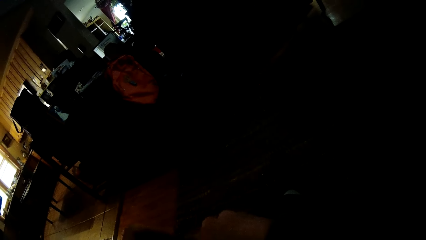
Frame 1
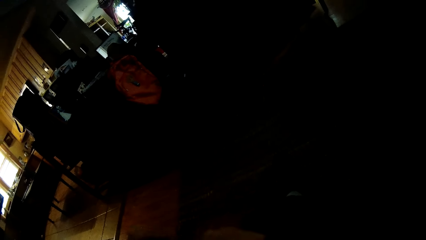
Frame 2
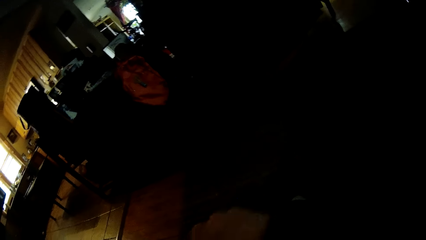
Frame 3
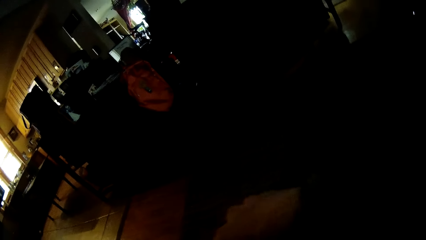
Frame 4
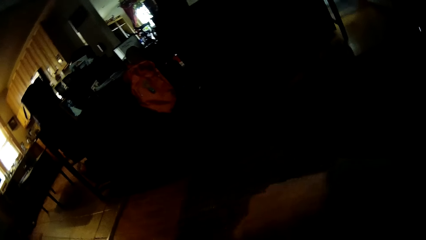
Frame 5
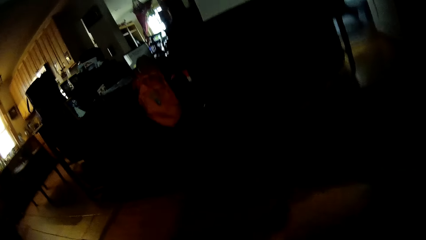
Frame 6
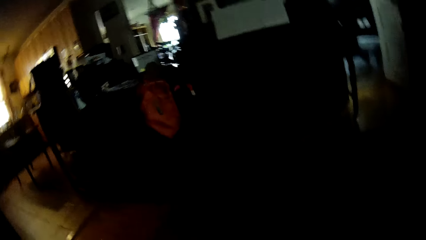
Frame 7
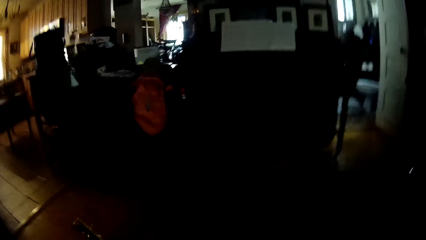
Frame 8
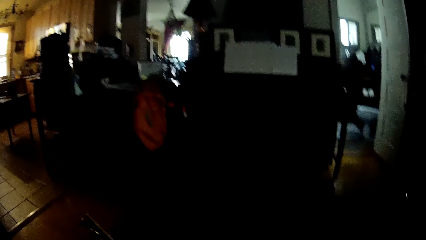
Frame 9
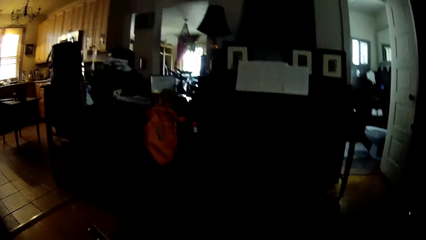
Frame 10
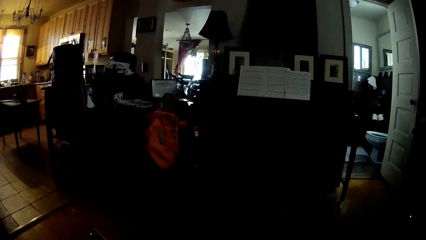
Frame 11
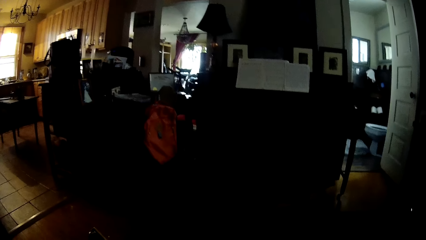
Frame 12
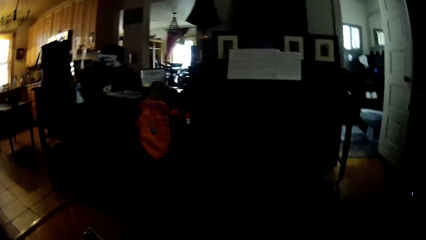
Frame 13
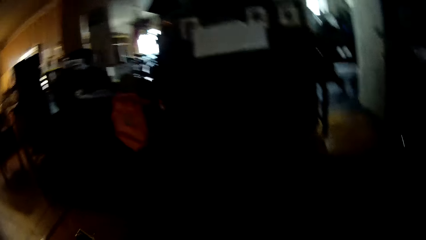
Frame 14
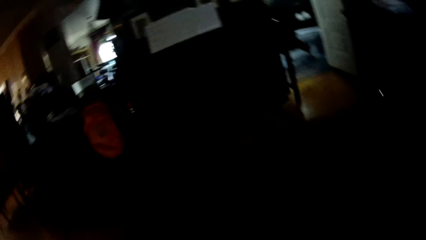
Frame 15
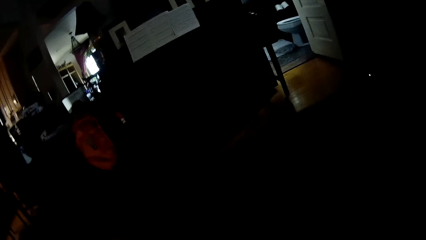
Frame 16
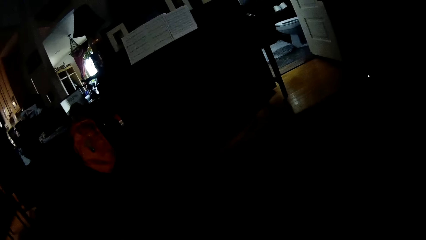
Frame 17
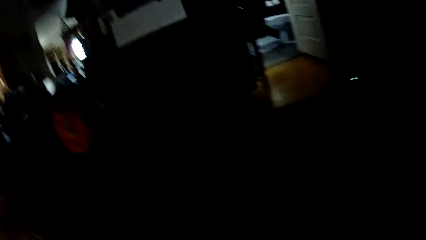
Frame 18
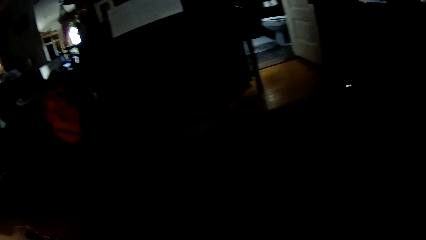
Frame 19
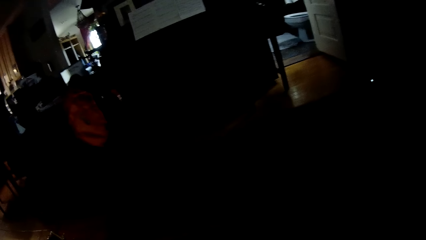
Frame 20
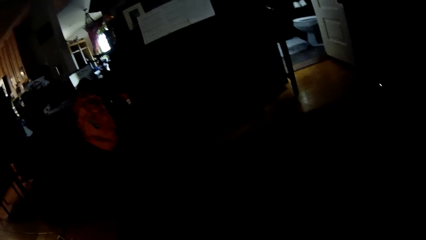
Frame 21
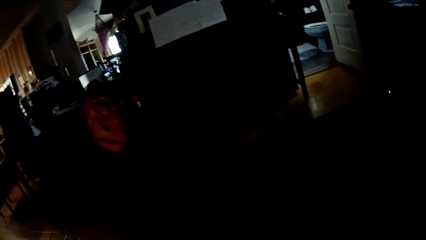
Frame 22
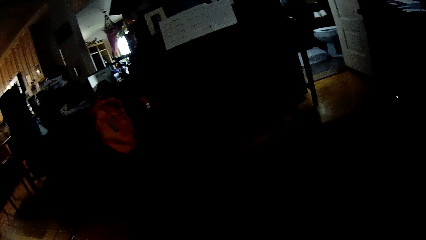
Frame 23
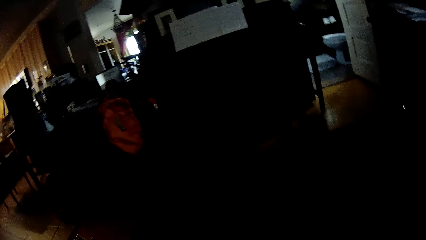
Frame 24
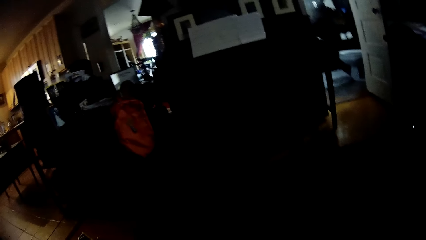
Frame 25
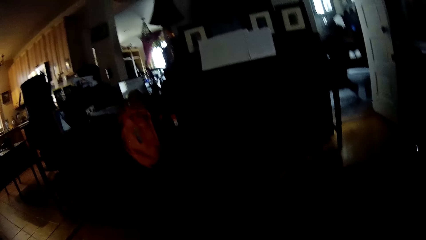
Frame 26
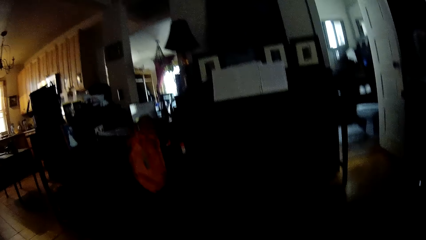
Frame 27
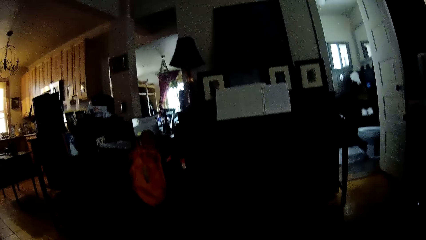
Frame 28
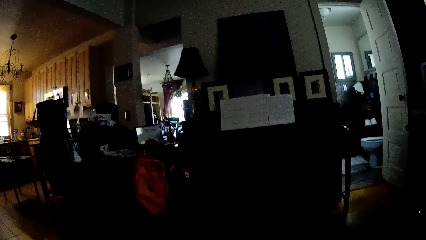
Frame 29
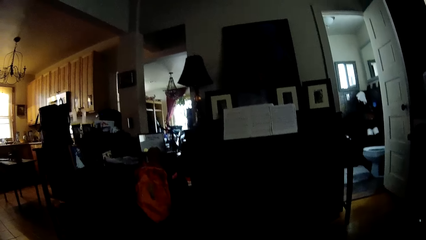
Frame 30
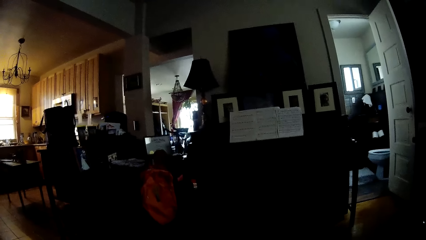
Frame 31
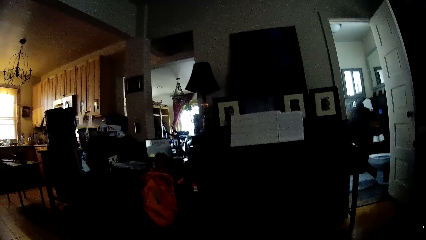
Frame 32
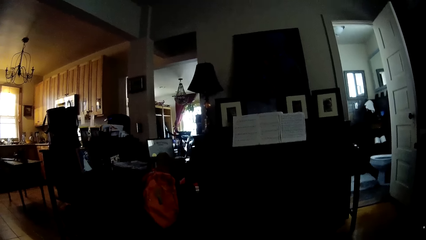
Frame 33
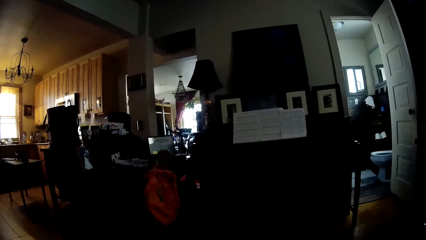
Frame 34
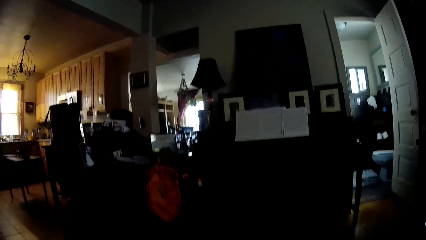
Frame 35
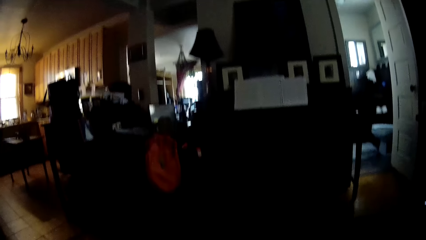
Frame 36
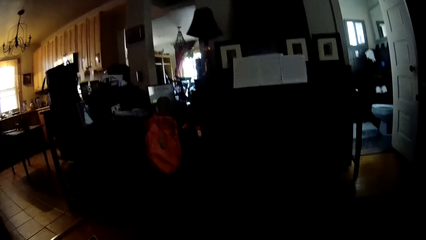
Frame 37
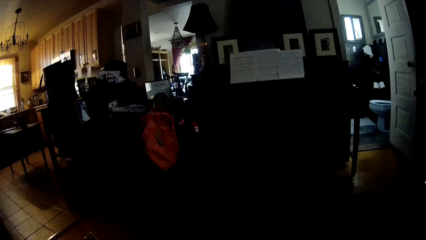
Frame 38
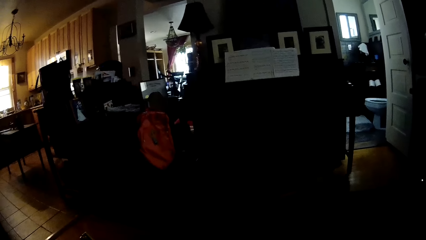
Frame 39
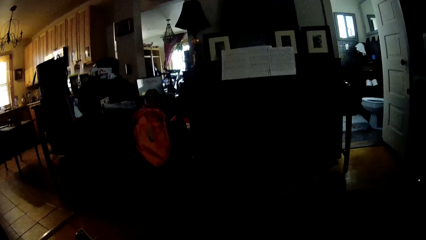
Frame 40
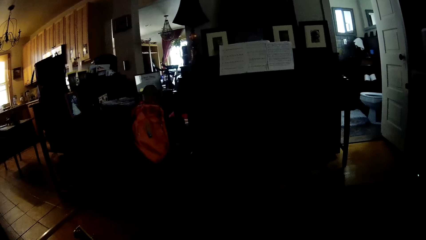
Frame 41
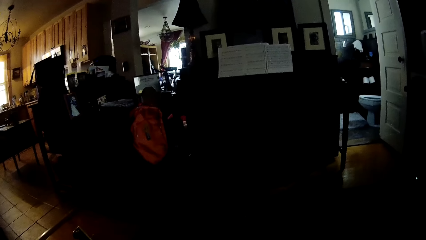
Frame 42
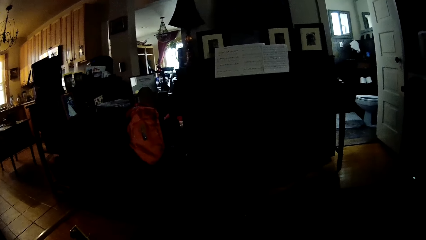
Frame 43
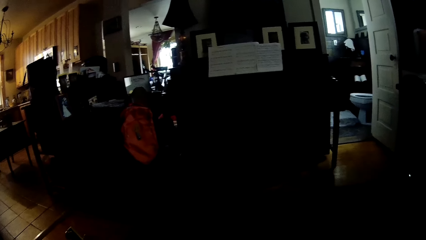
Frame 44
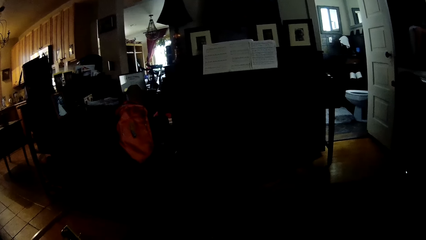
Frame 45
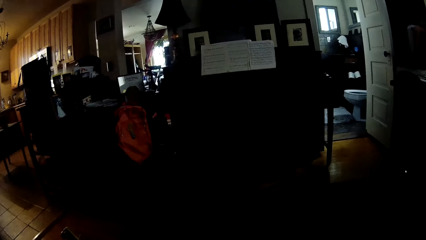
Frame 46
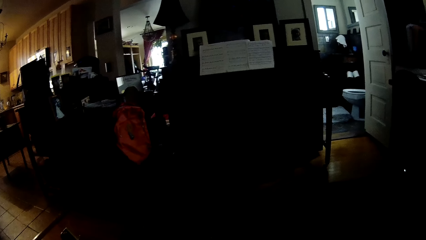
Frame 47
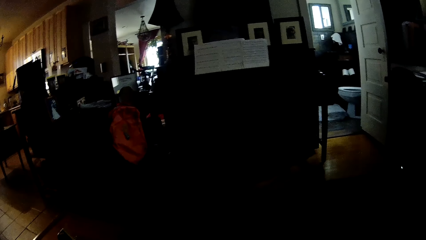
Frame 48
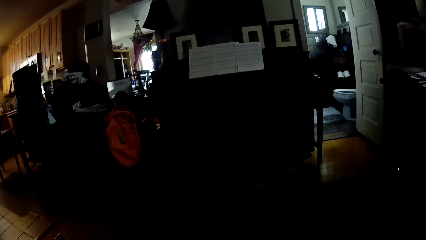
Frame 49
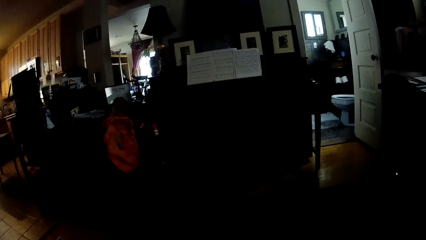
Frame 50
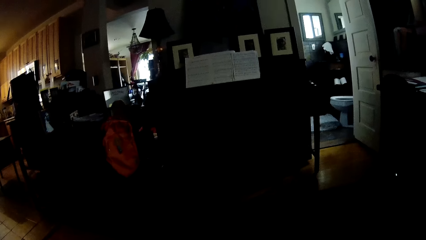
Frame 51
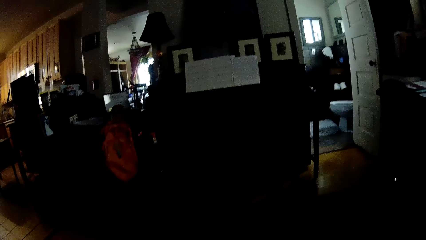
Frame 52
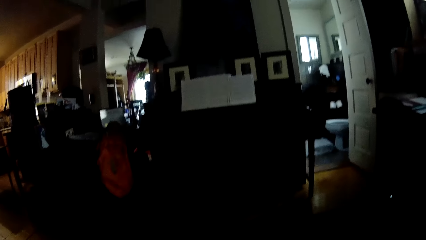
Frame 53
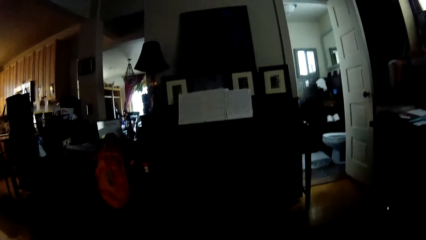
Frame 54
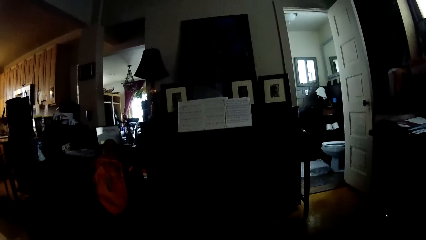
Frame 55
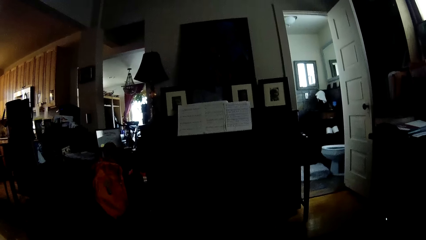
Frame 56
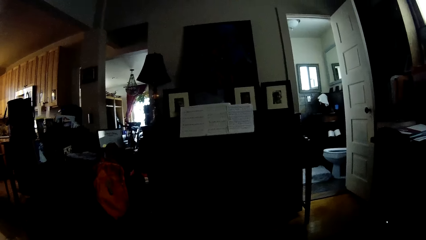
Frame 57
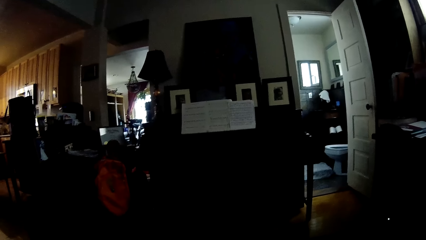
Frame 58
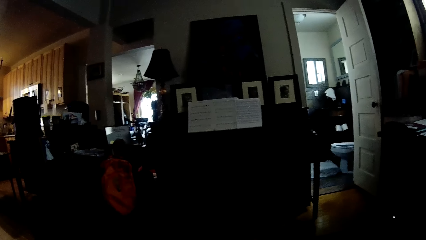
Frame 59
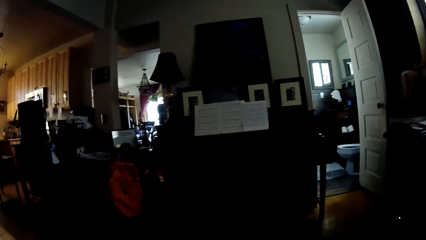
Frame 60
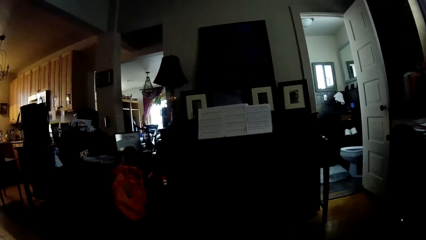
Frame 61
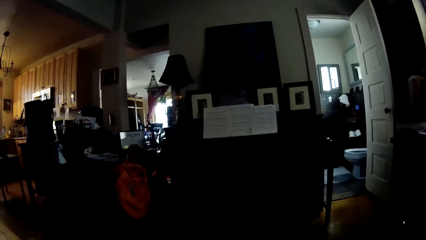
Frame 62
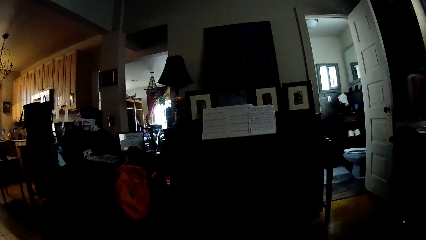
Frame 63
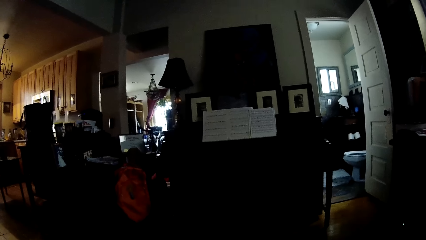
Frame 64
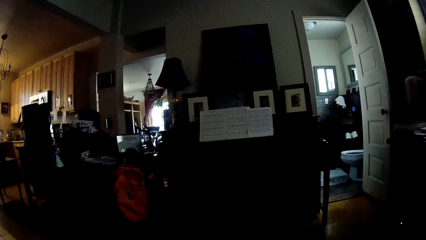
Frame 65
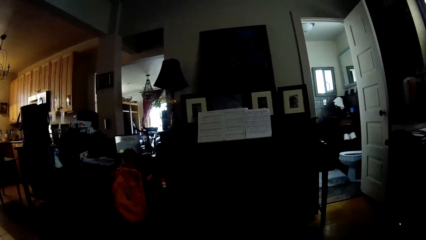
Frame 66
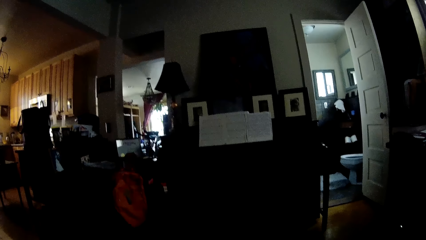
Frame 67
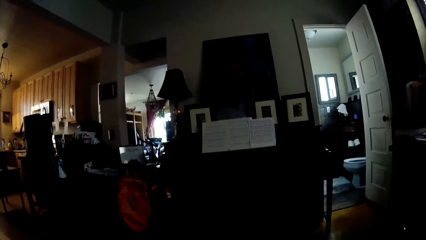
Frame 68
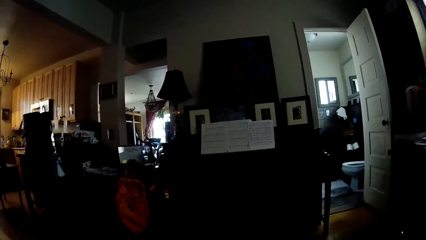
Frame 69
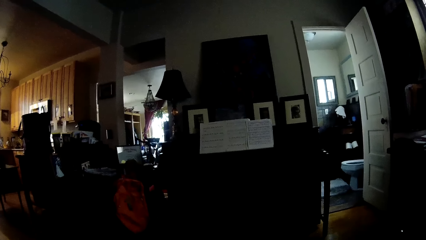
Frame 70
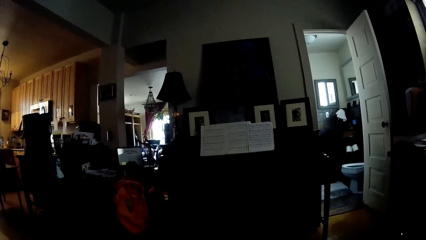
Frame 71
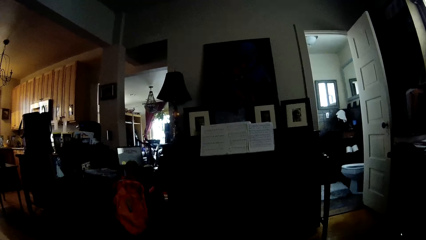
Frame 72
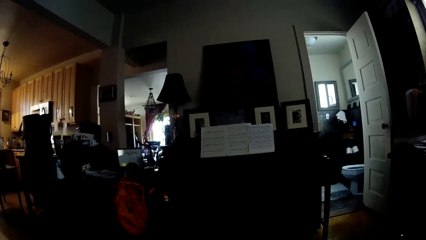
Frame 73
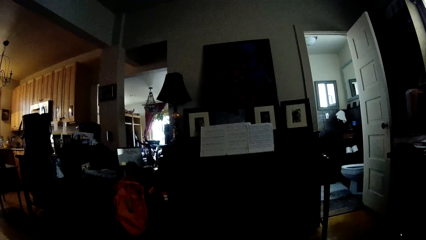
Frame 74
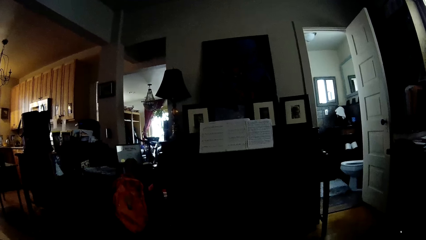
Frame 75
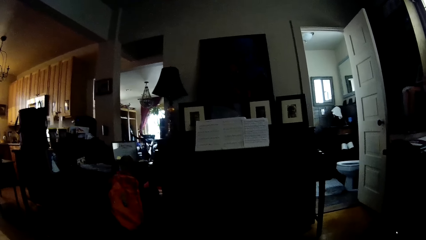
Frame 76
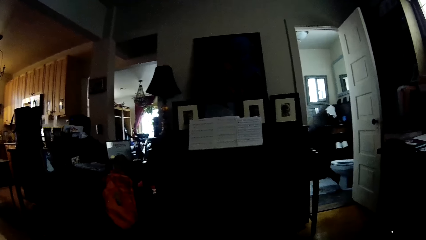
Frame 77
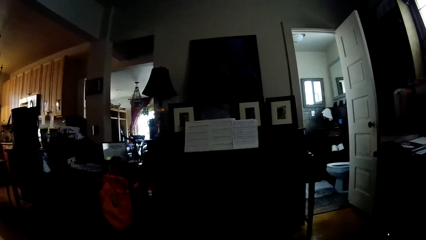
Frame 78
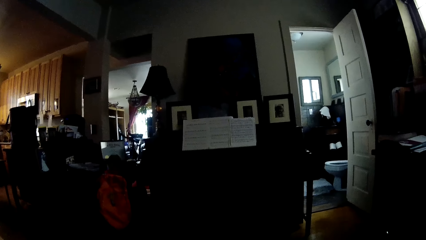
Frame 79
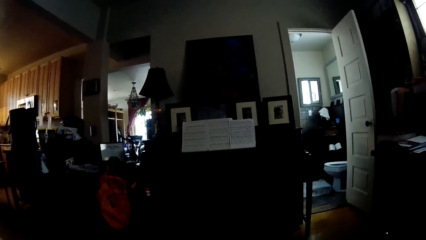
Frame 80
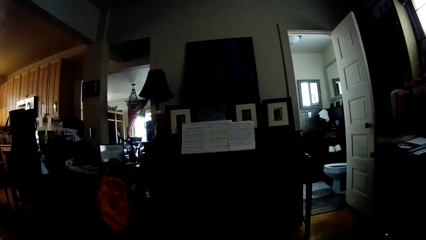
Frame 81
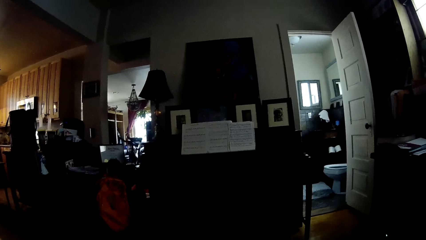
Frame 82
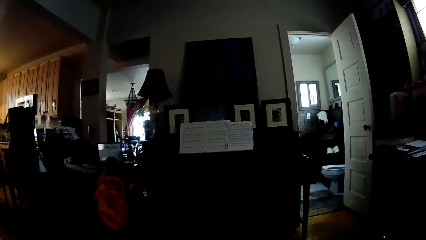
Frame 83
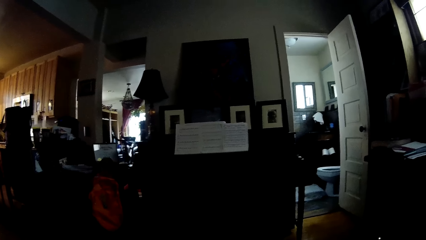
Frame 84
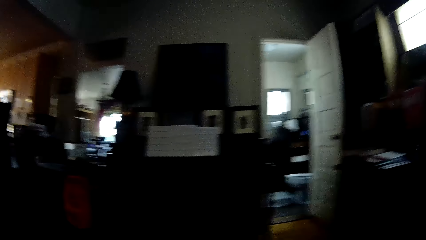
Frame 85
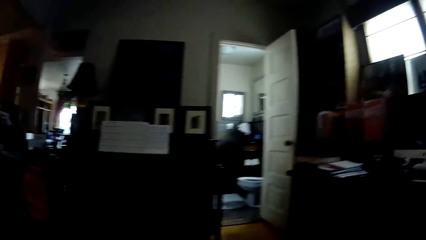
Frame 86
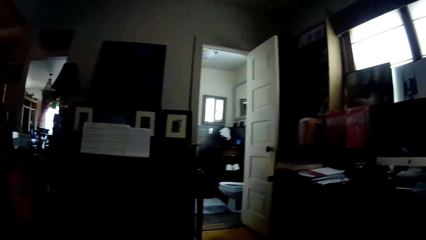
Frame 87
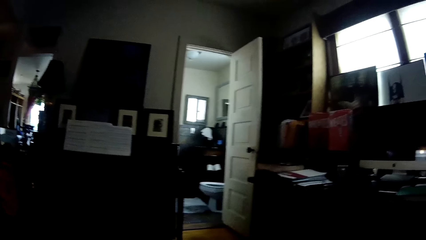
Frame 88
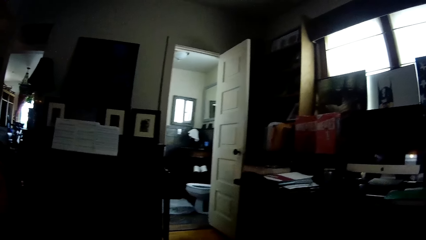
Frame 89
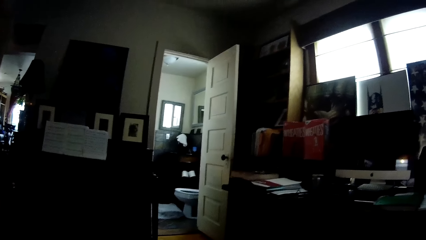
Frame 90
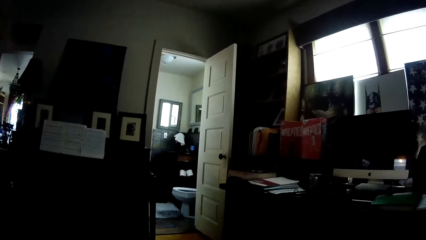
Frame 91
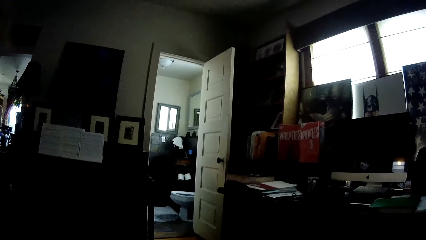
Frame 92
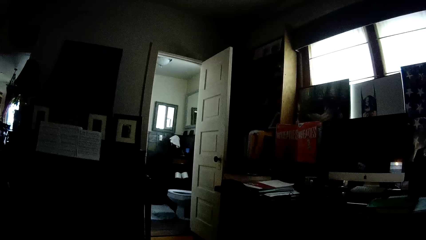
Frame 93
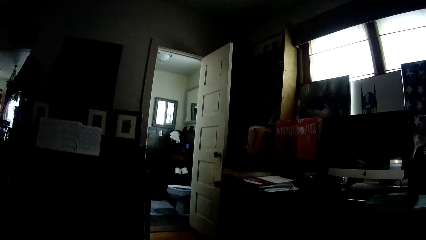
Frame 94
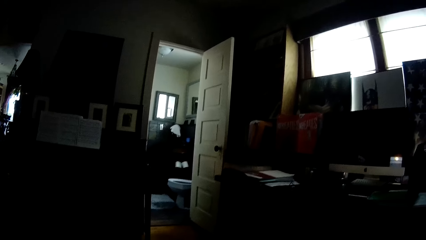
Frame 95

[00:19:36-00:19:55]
The camera wearer stares at a person. They look around the house.
